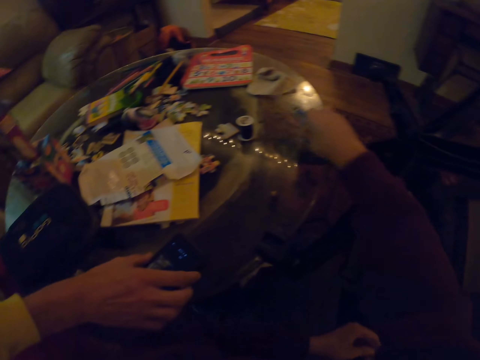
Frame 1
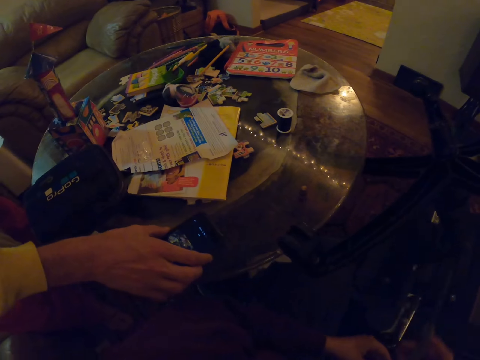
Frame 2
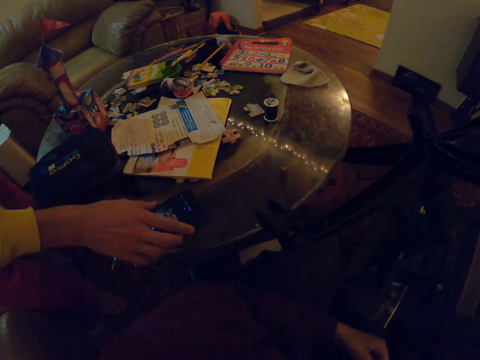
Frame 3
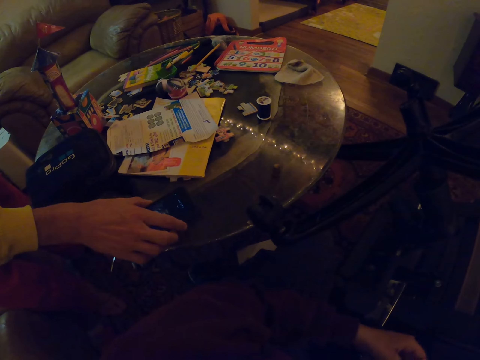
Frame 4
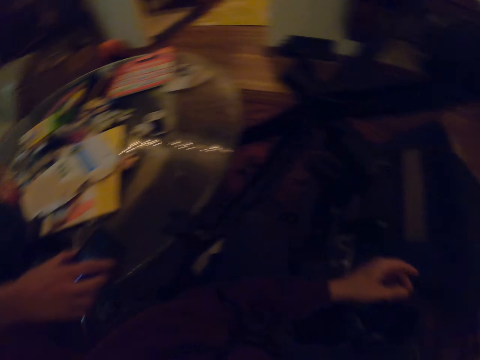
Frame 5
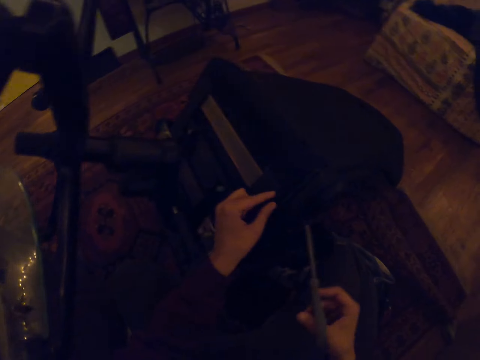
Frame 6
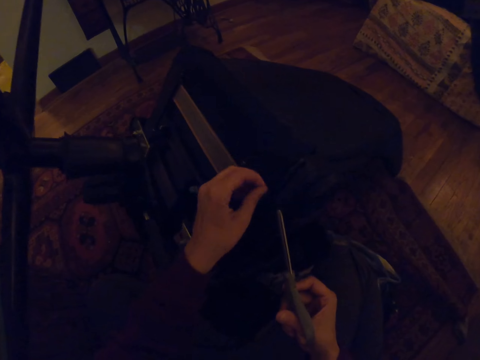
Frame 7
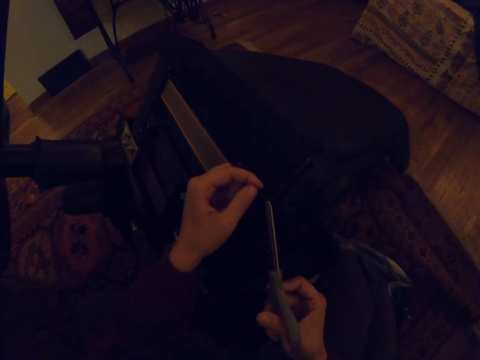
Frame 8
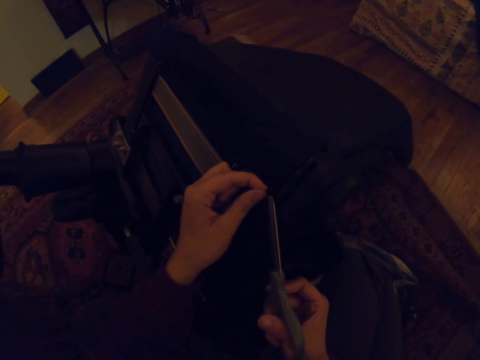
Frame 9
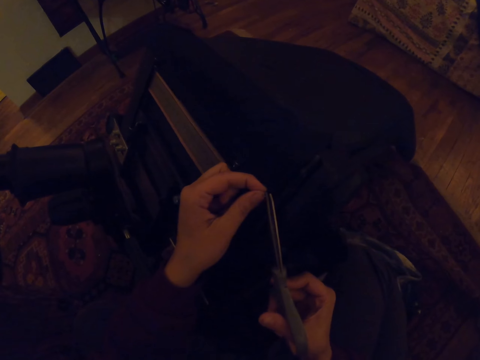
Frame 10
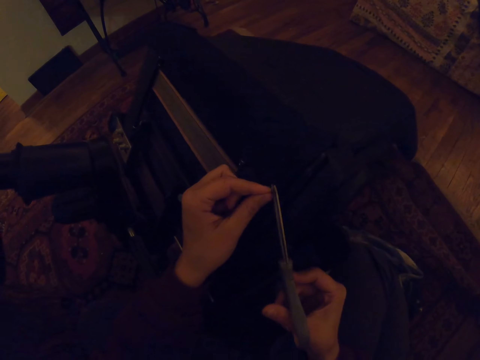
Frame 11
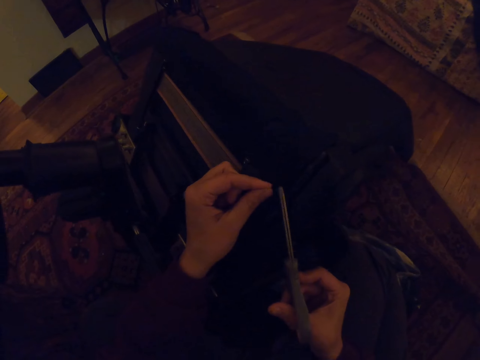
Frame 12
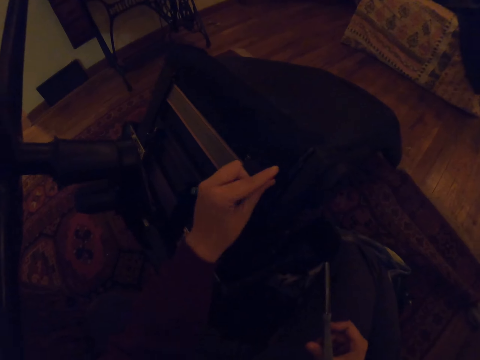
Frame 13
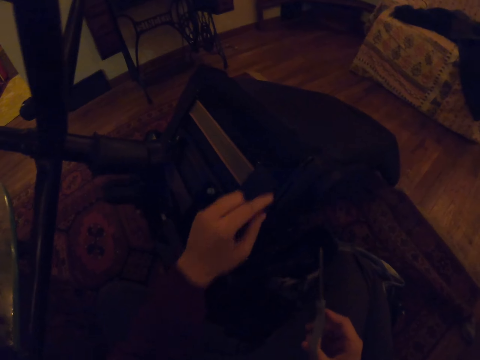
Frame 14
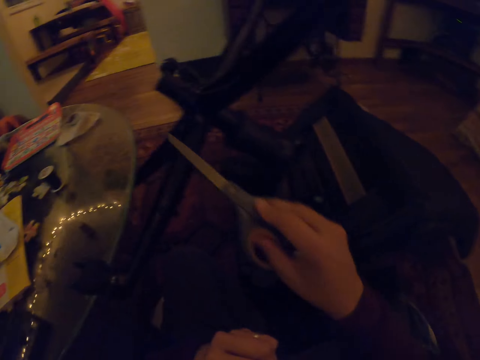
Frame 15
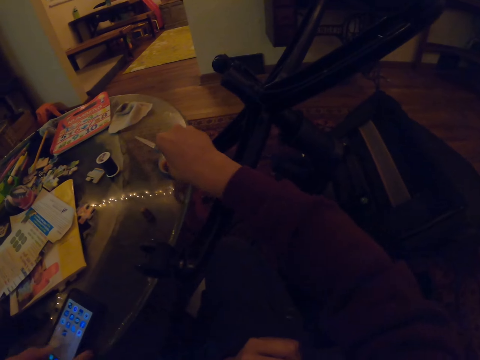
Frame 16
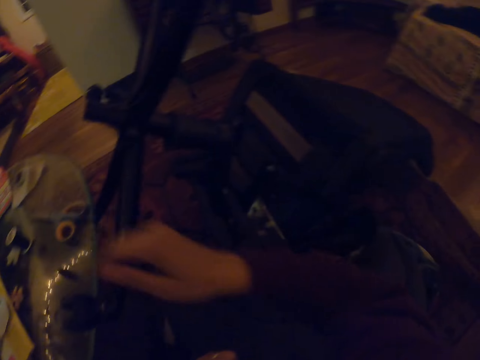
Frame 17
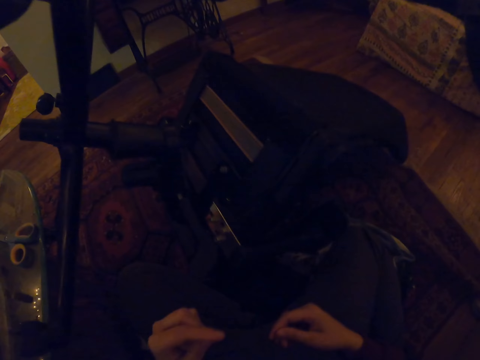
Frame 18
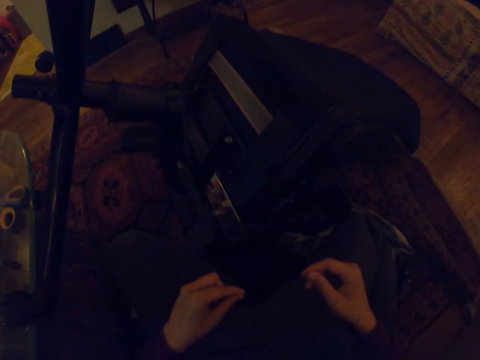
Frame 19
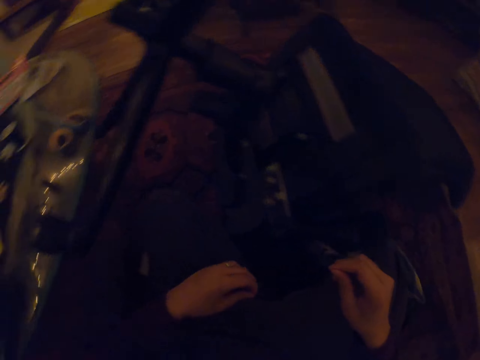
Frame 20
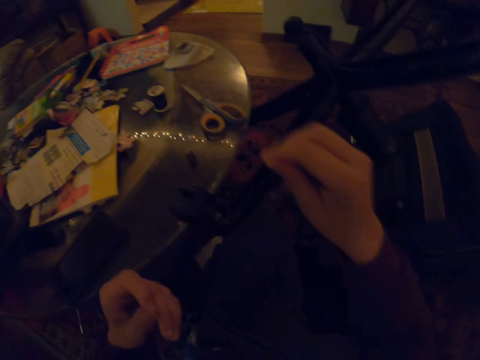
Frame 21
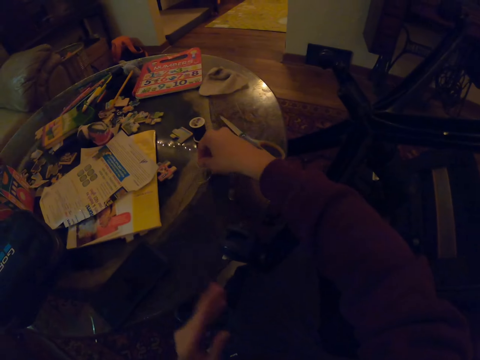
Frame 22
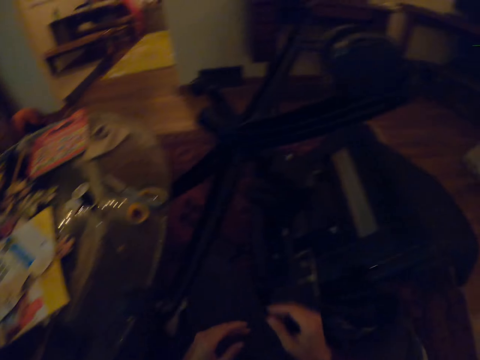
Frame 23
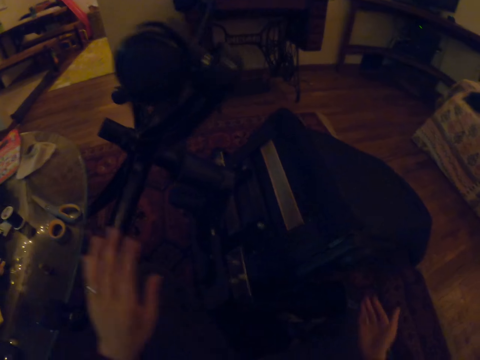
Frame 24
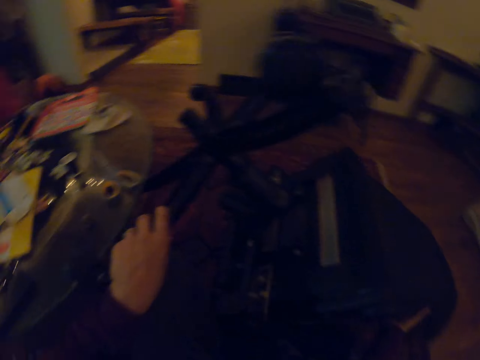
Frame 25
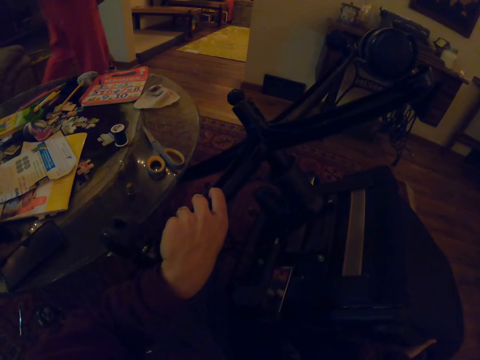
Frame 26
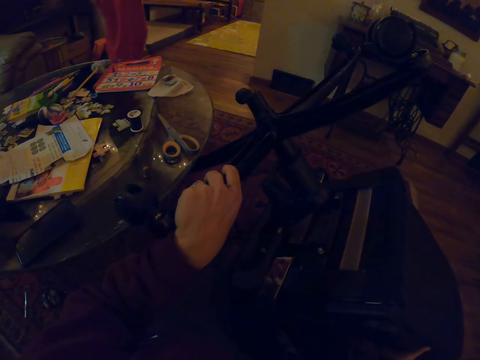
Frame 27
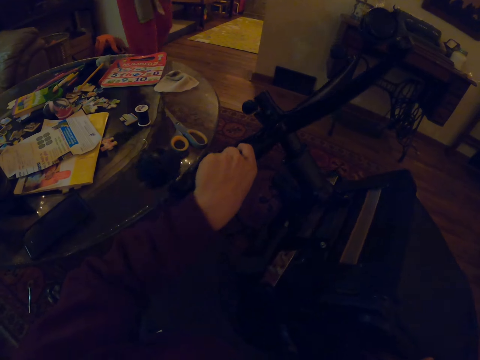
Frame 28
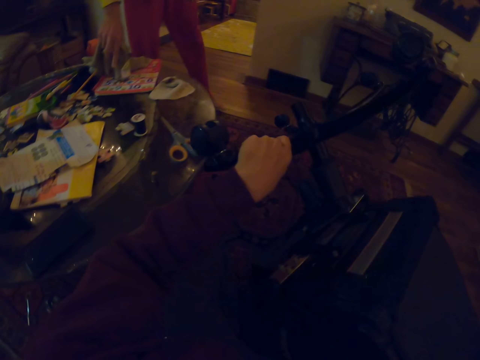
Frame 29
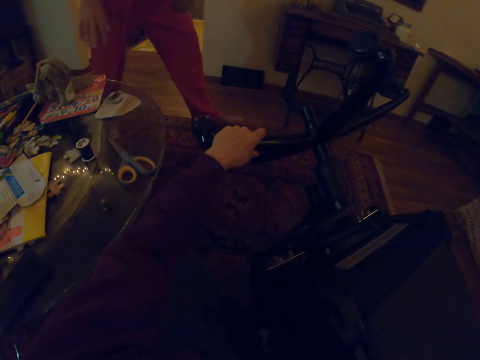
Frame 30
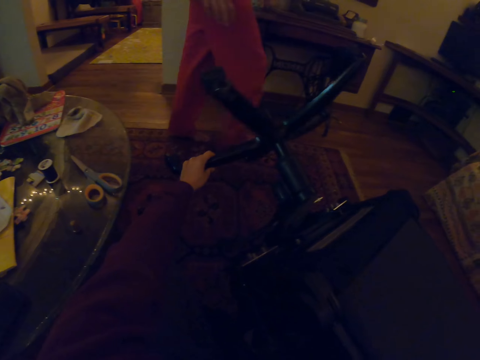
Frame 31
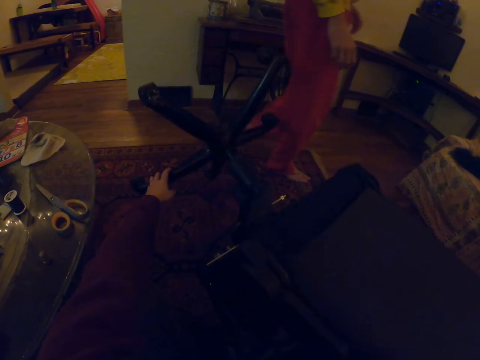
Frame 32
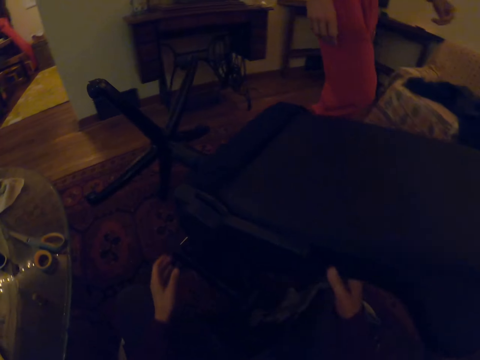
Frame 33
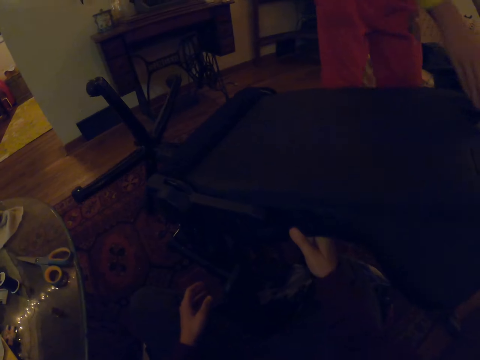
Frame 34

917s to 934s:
The camera wearer picks up a pair of scissors from the table. A man operates the phone. The camera wearer cuts the thread. They place the pair of scissors back on the table. They place the thread on the table. They put on the table the curved hand needle. They turn around the chair. The man places a piece of cloth on the table.

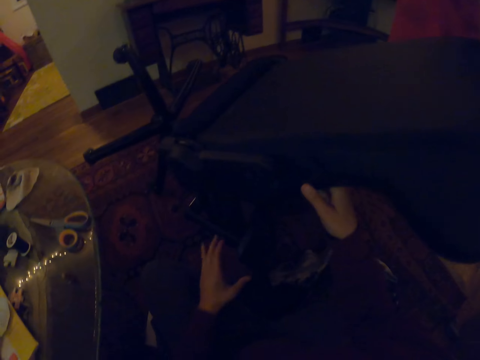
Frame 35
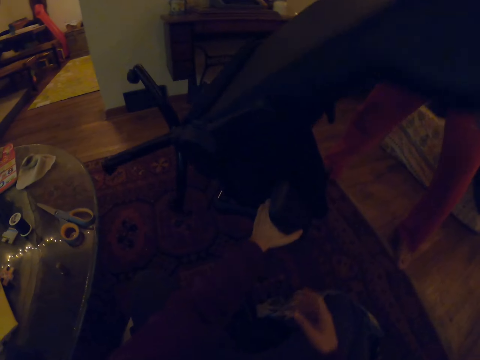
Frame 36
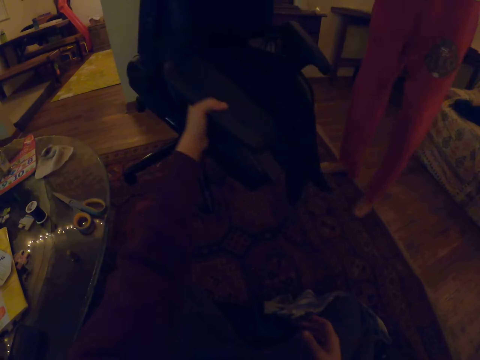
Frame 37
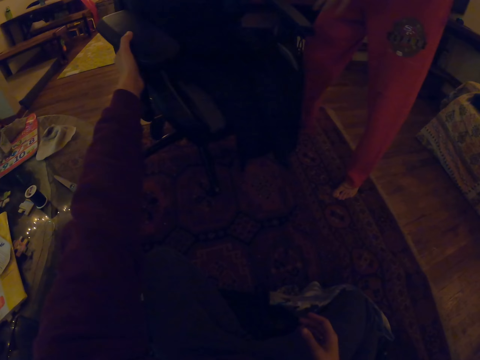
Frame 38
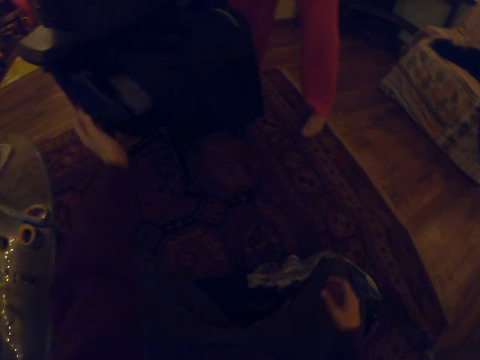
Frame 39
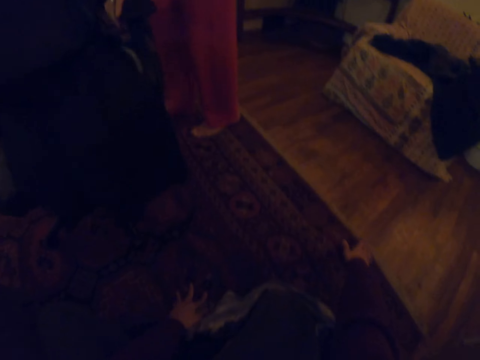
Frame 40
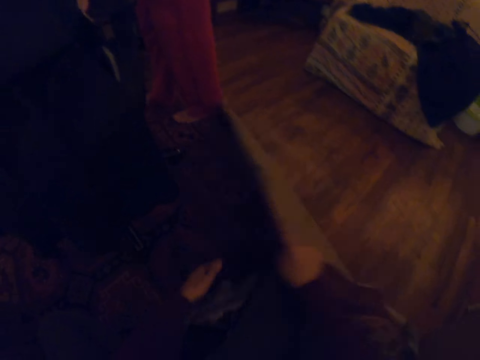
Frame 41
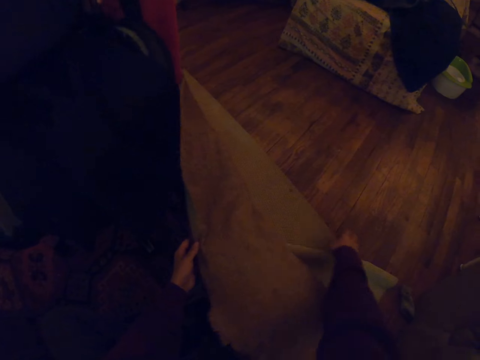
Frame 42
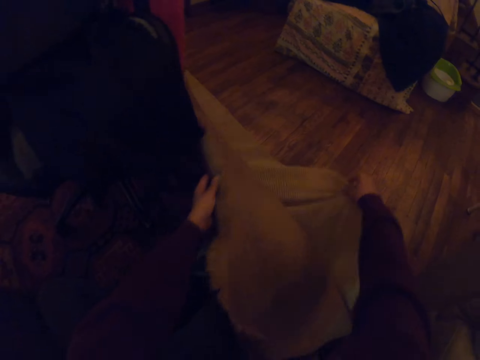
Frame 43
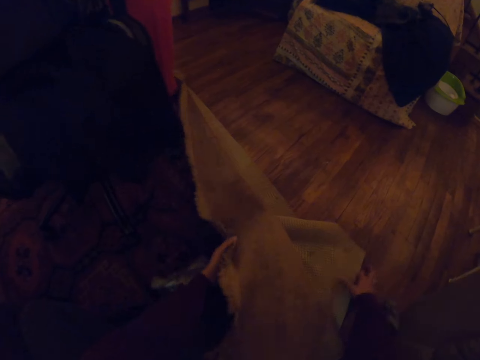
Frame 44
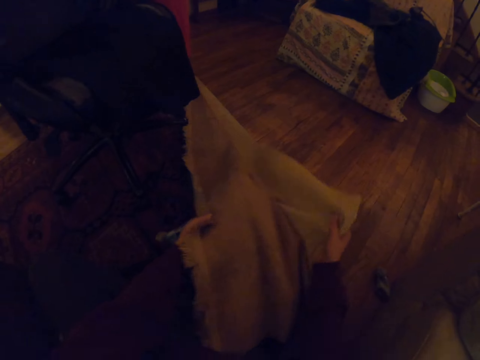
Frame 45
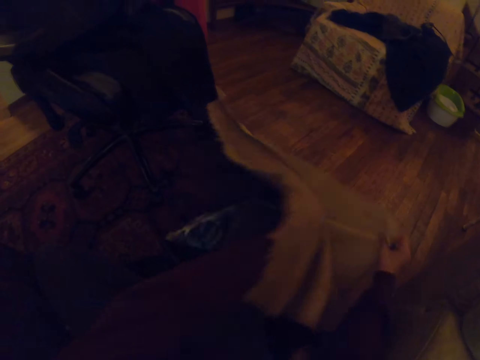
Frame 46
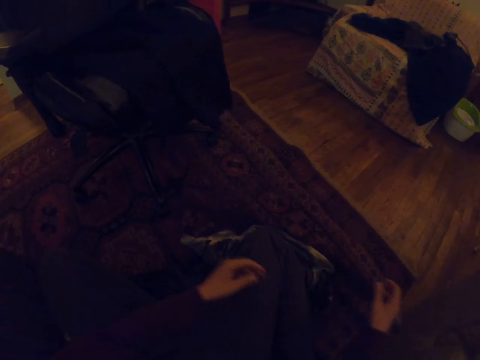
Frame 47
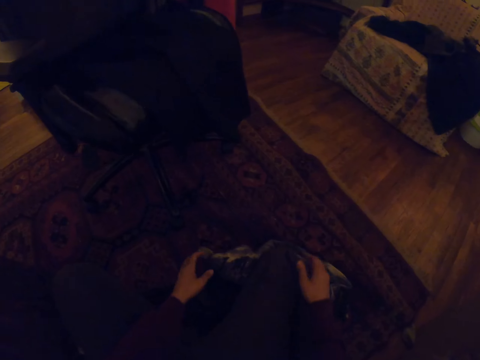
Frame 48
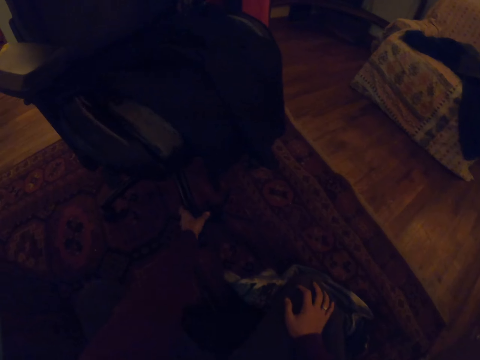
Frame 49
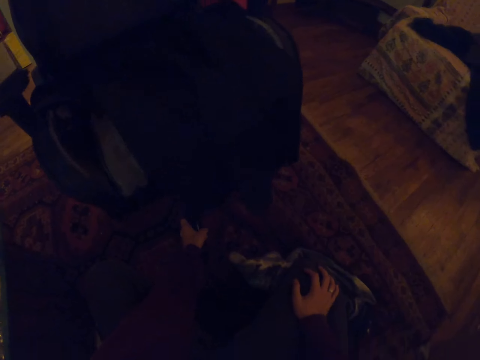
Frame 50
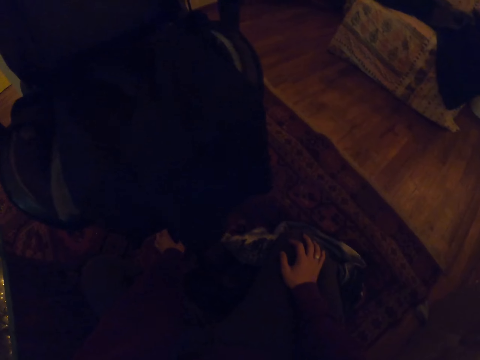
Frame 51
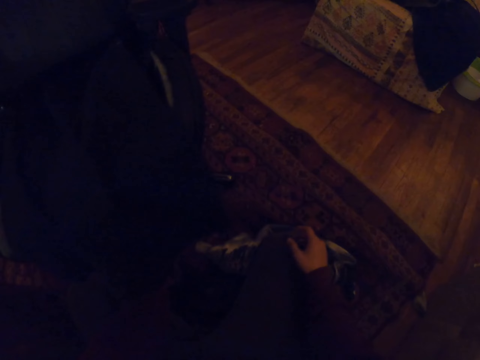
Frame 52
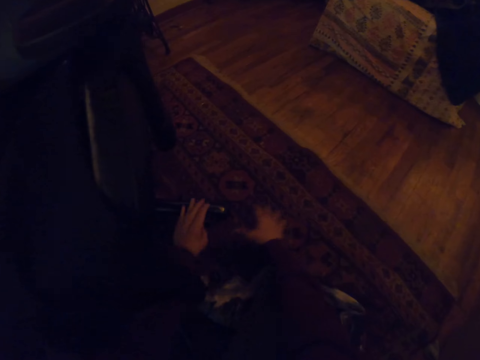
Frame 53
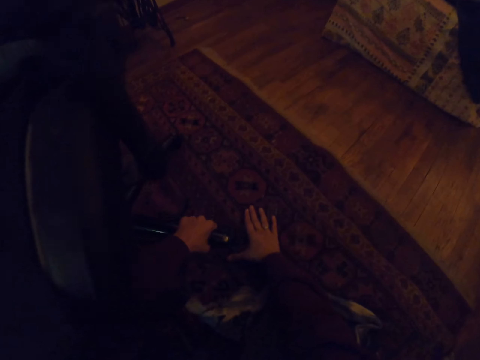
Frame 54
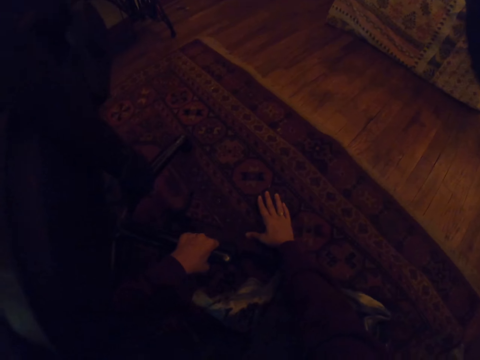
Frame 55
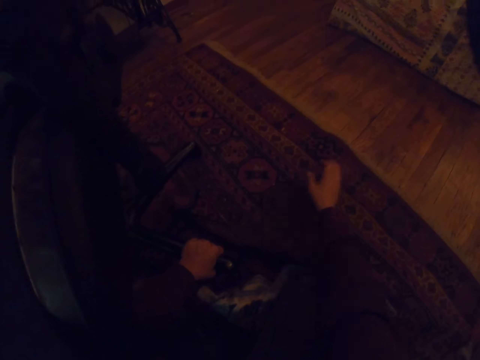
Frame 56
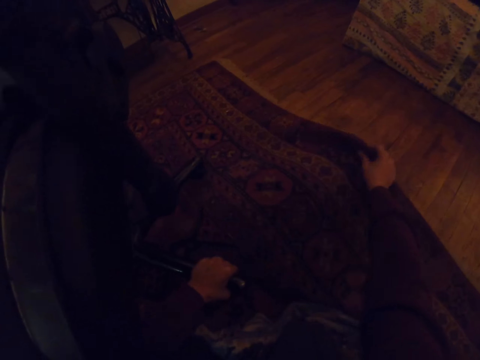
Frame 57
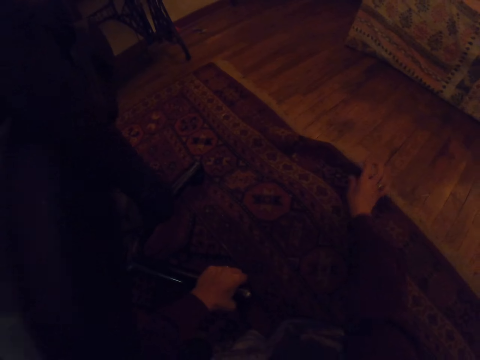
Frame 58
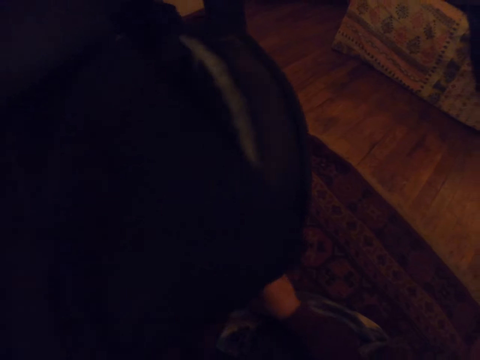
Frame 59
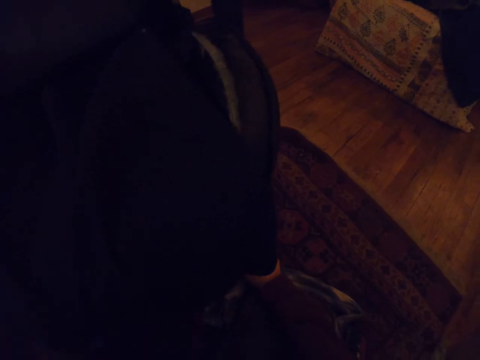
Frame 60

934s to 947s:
A man pulls up the chair with the camera wearer. The camera wearer straightens the carpet. They pull the chair with the left hand. They straighten the carpet.
